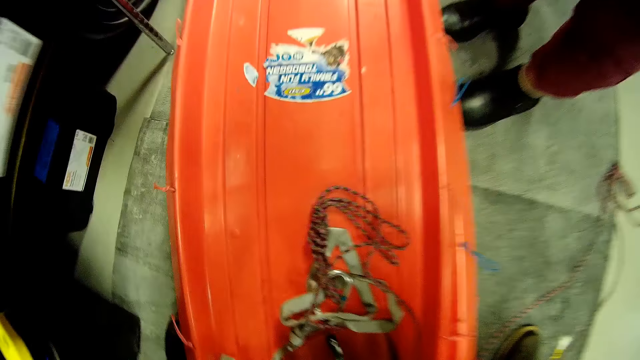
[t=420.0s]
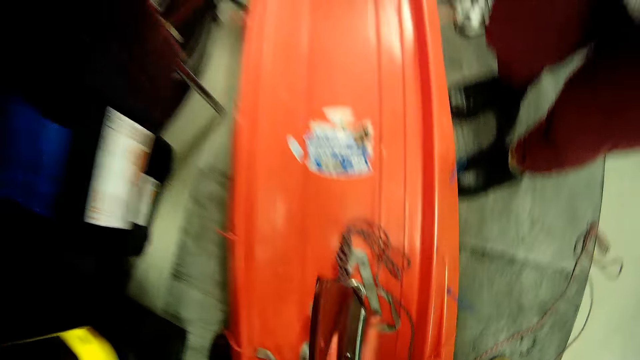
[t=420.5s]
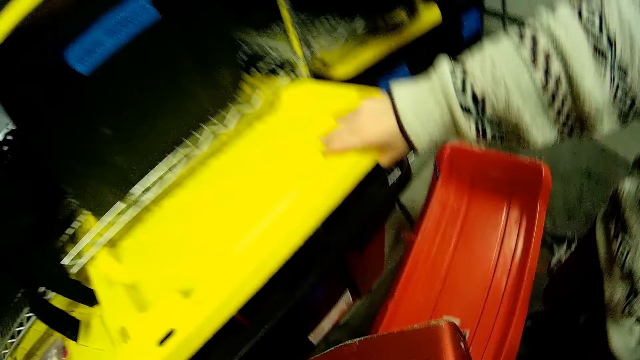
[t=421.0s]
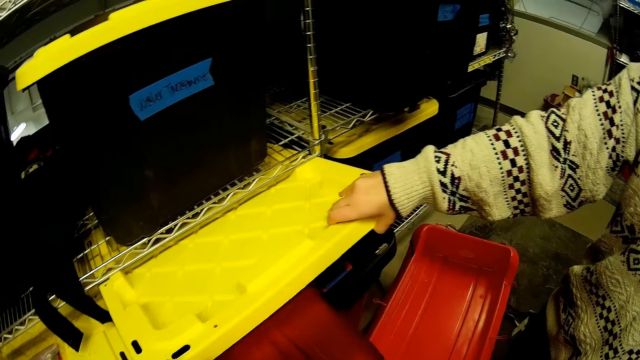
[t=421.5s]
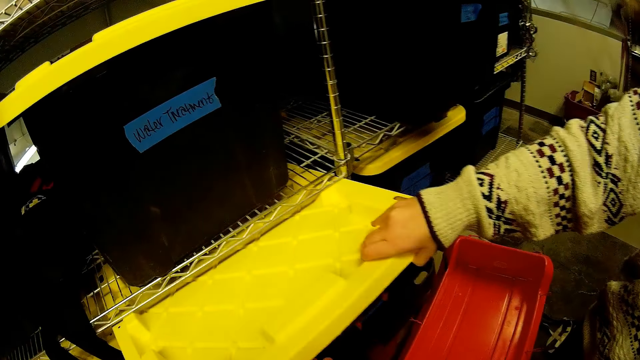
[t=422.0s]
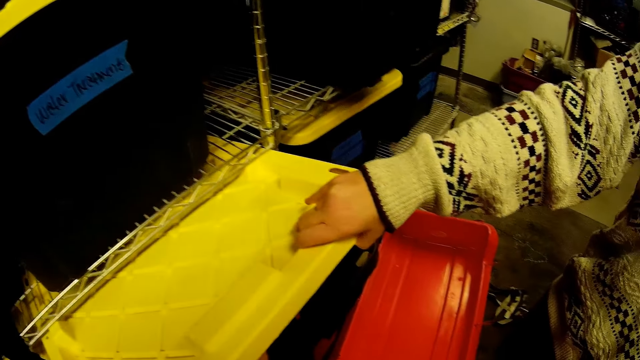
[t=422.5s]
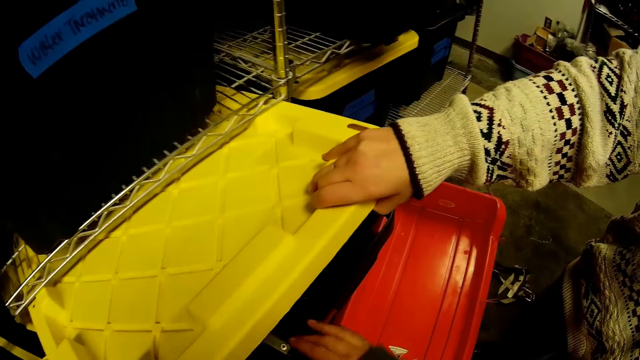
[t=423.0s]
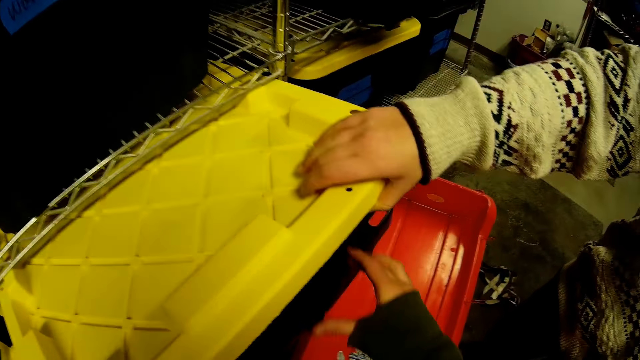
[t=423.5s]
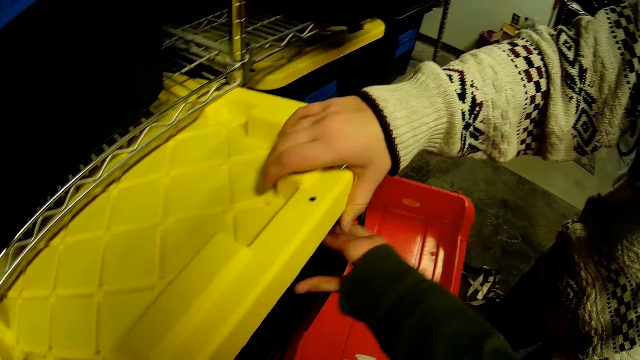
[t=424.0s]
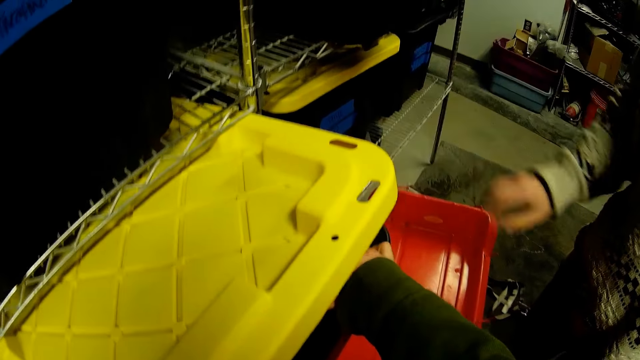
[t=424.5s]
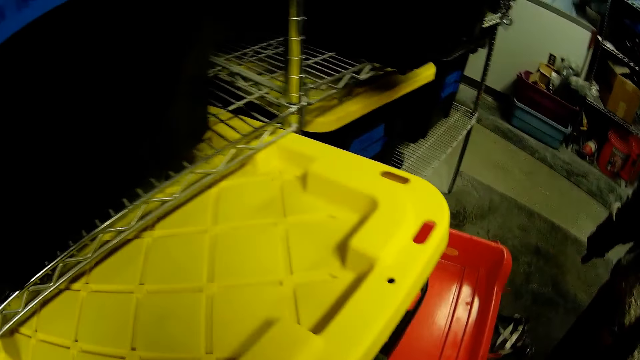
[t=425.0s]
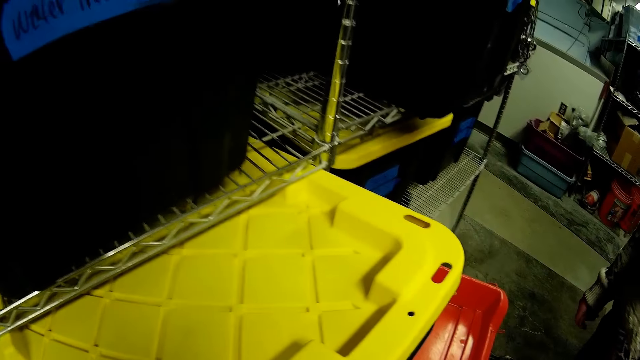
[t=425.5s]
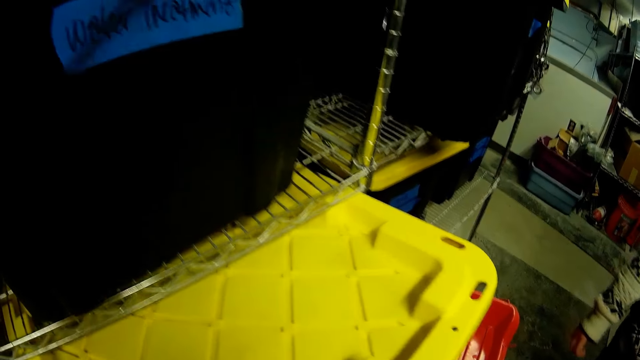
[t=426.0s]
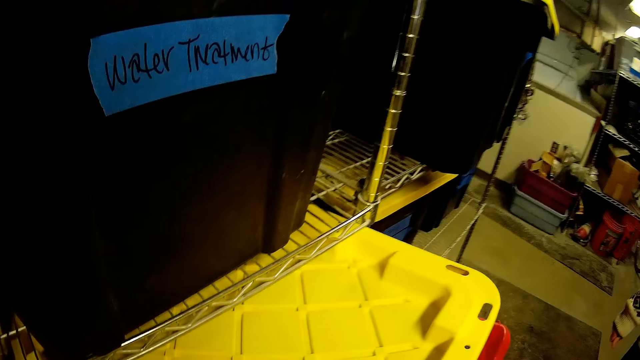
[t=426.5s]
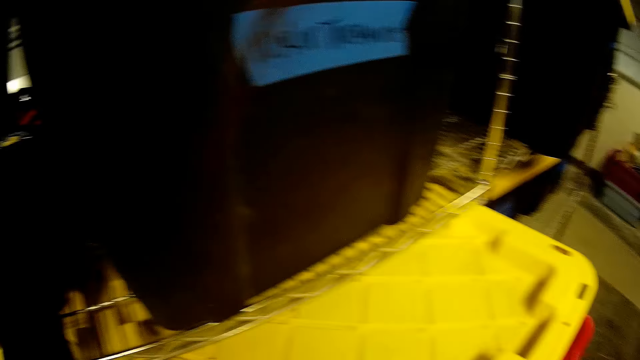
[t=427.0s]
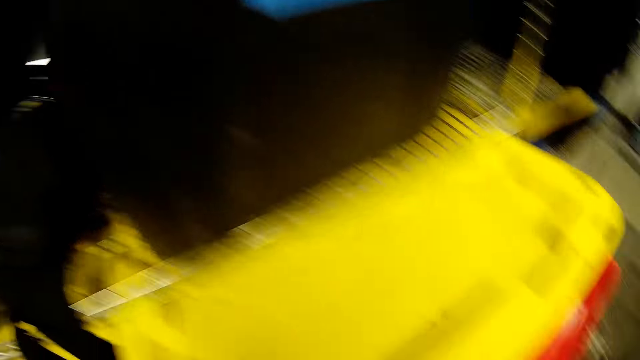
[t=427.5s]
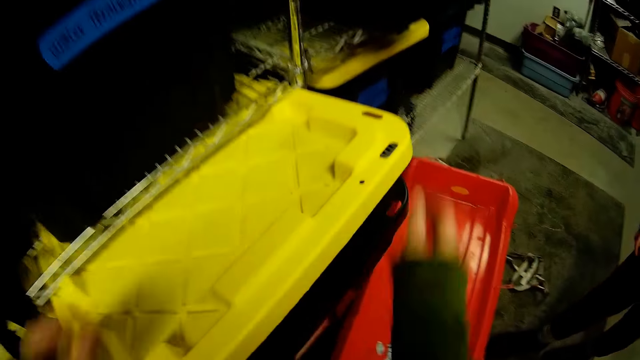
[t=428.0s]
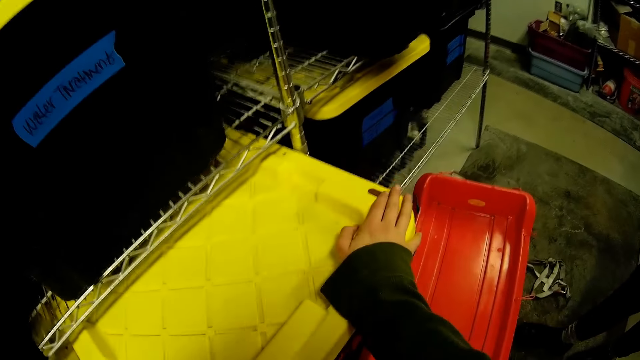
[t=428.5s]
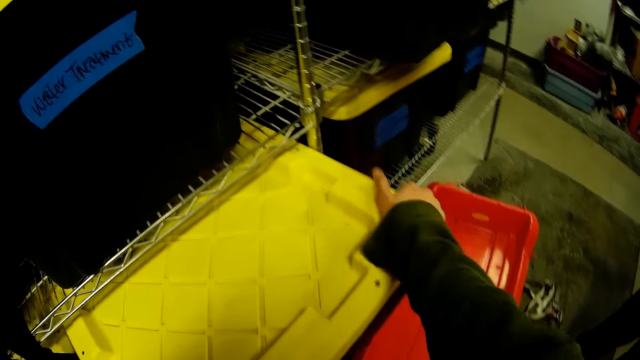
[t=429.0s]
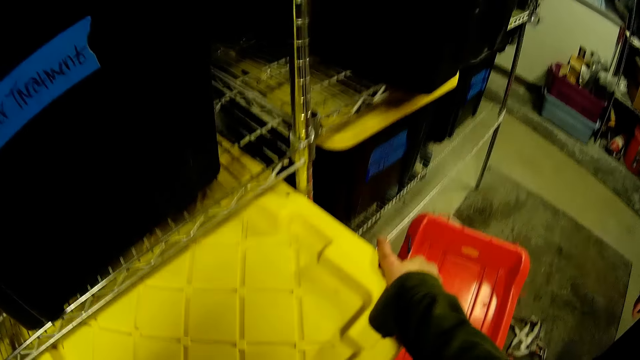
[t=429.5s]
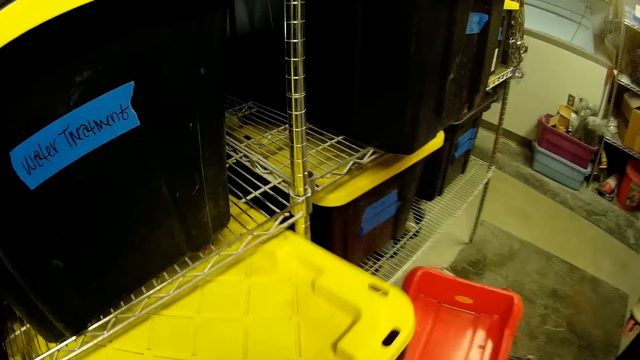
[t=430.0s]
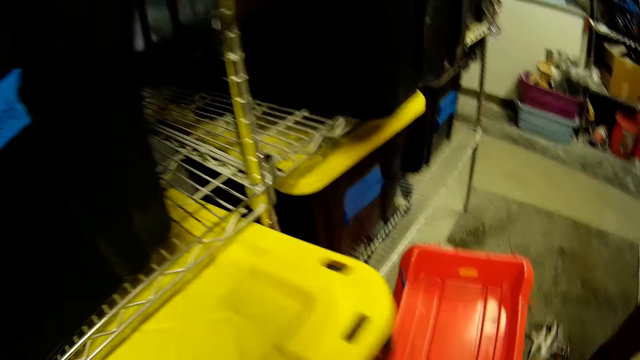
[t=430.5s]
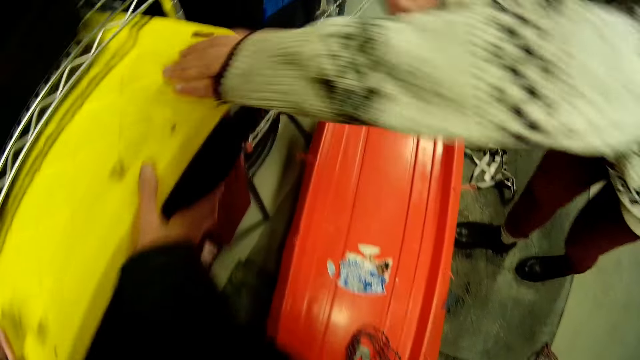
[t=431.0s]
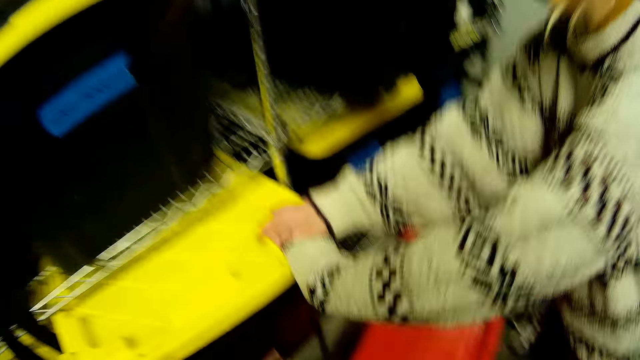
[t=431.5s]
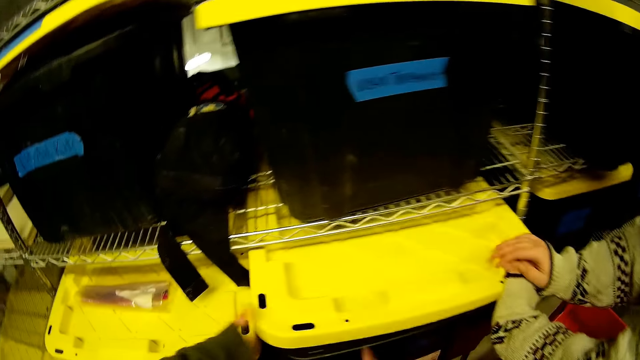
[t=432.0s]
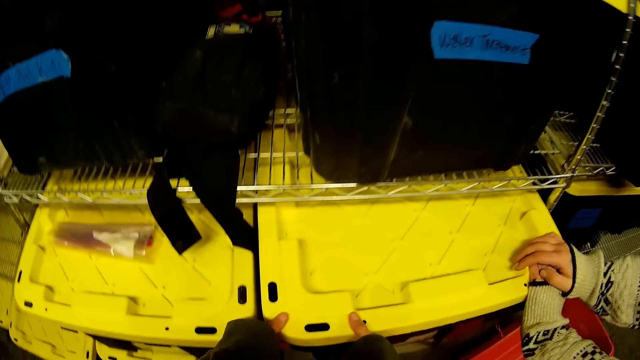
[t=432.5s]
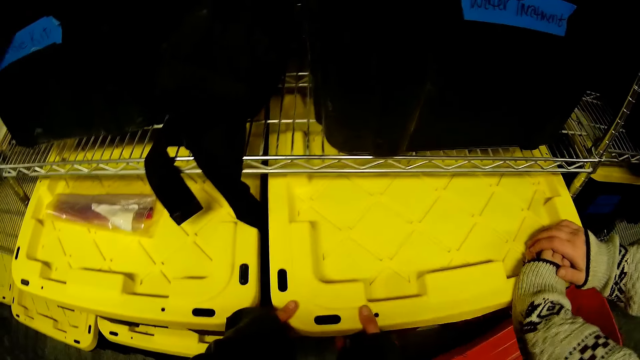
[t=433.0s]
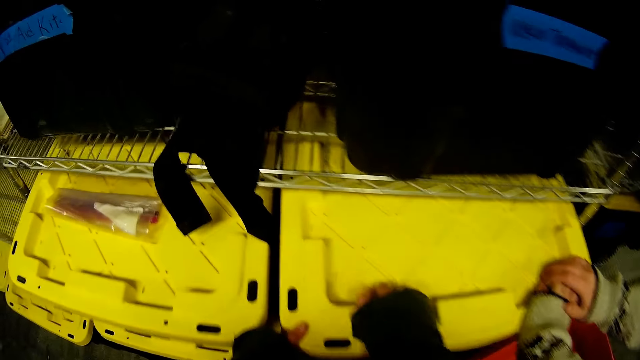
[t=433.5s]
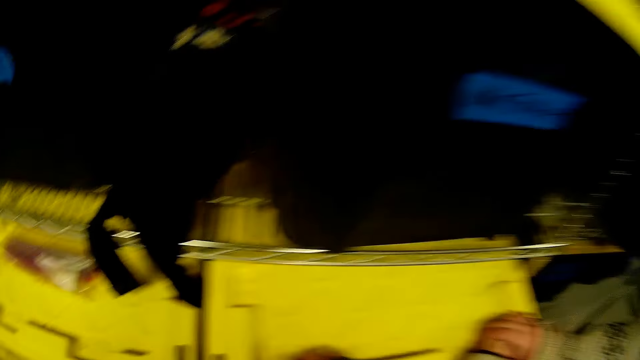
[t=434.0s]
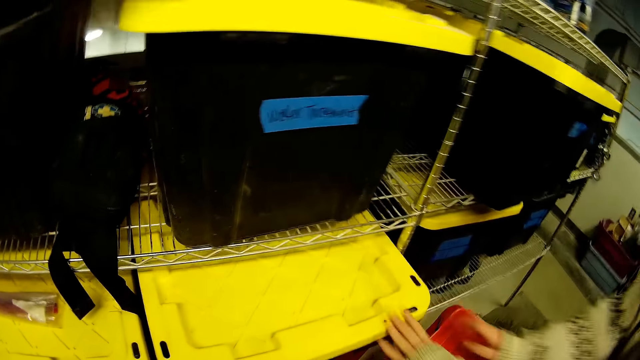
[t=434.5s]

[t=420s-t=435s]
The camera wearer picks up the spade on the slider on the floor with her right hand. She puts the spade inside the plastic container with her right hand. She pushes in the spade inside the plastic container with her right hand. She covers the plastic container in the rack with both hands. She pushes the plastic container into the rack with her right hand. The woman tightens the cover of the plastic container with her left hand and tightens the cover of the plastic container with both hands. The camera wearer tightens the cover of the plastic container with both hands.

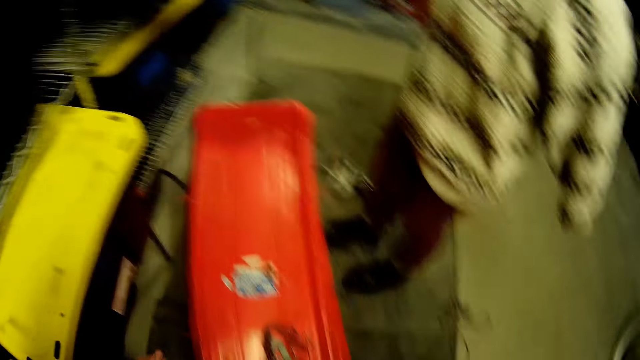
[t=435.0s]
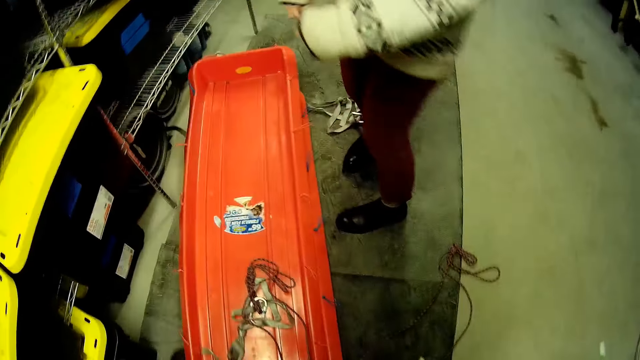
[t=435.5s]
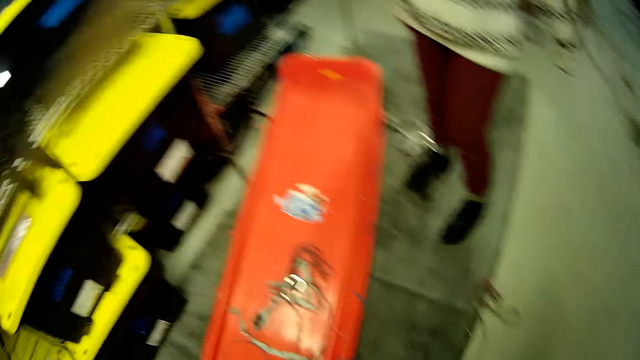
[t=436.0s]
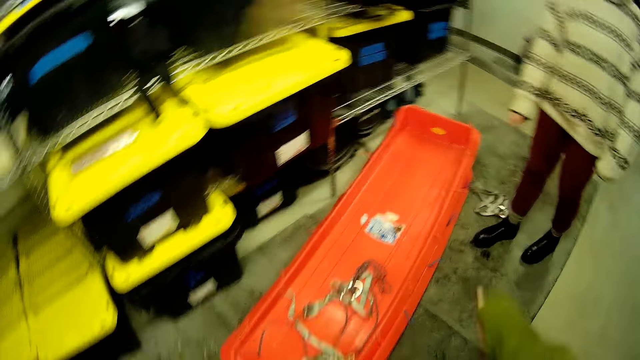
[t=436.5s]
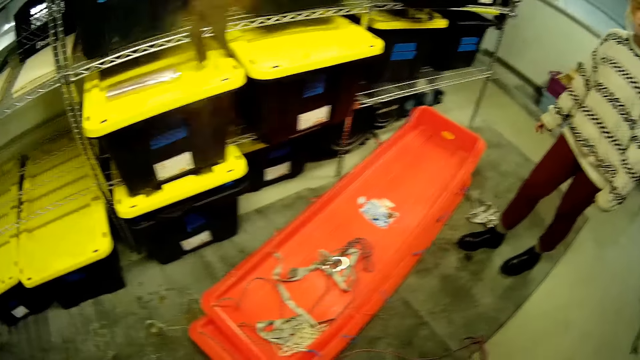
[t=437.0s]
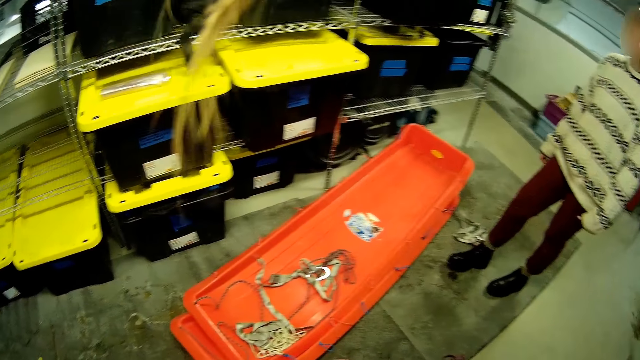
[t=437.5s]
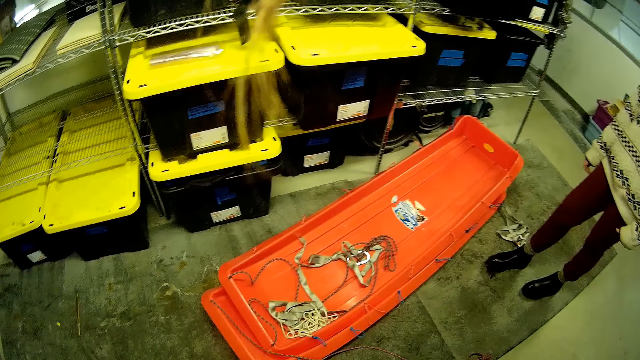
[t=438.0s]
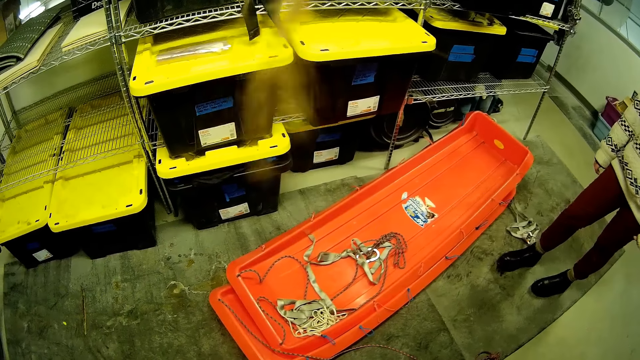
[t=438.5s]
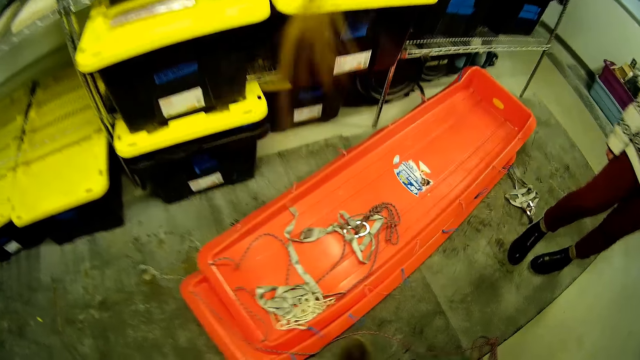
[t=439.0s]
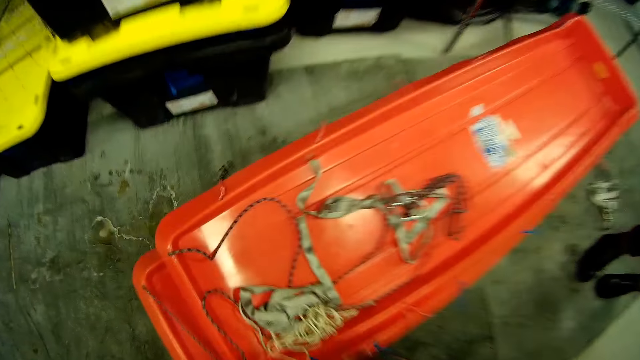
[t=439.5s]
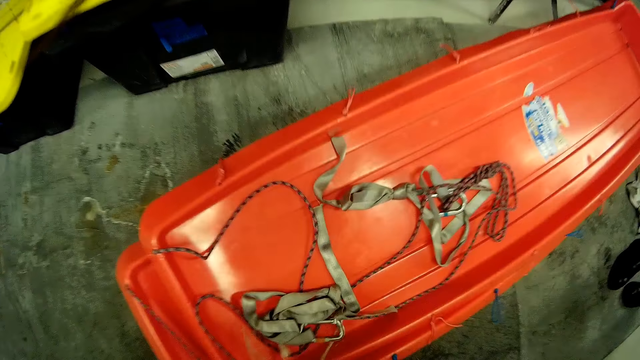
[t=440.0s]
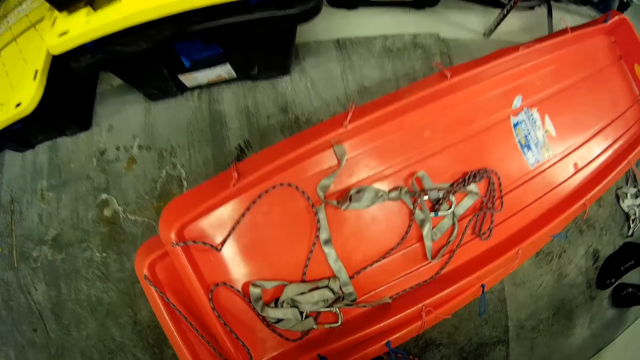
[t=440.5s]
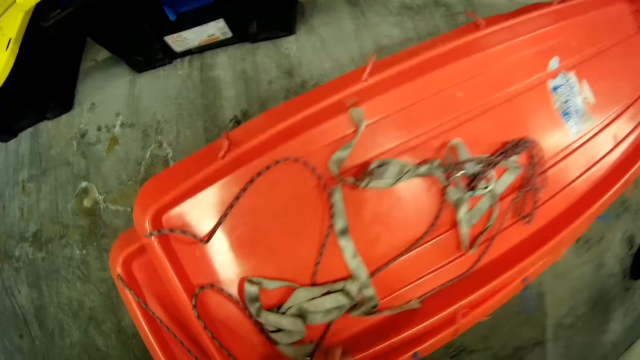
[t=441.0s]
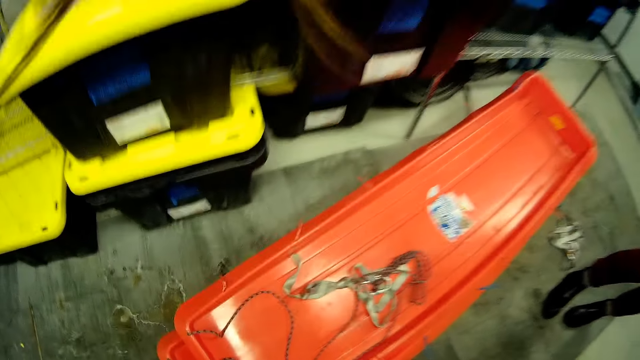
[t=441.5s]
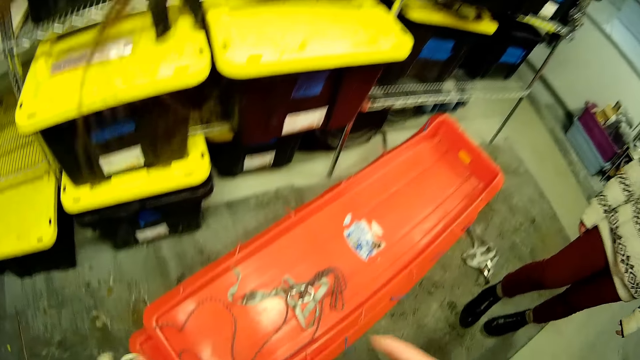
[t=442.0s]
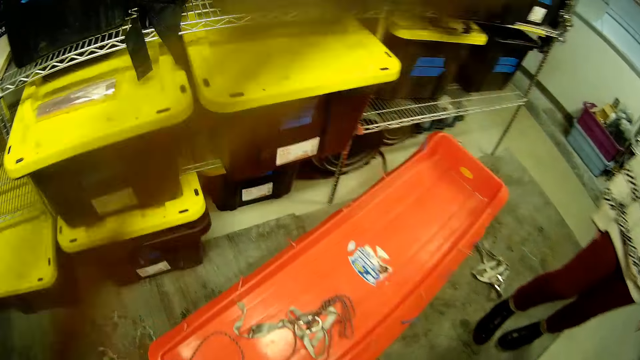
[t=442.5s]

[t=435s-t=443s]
The camera wearer picks a cable from the slider on the floor with her right hand. She picks a belt from the slider on the floor with her right hand.
